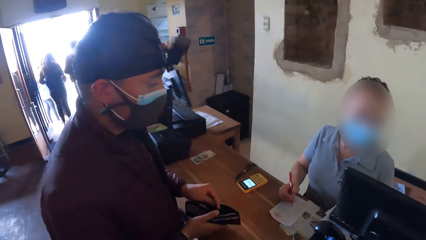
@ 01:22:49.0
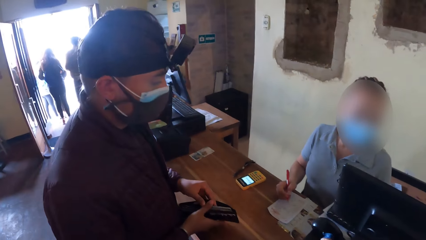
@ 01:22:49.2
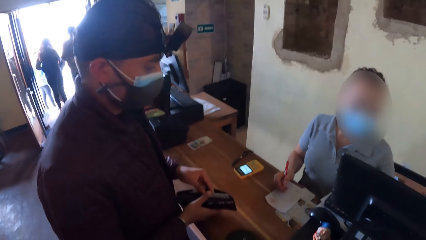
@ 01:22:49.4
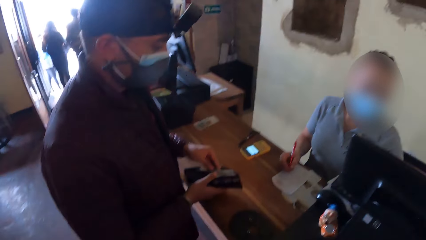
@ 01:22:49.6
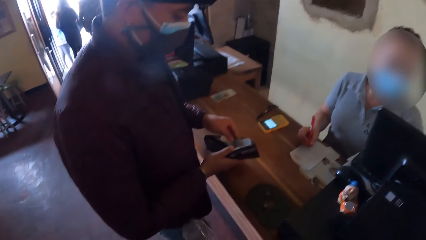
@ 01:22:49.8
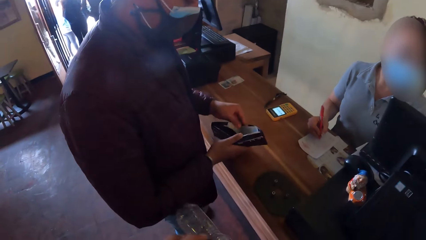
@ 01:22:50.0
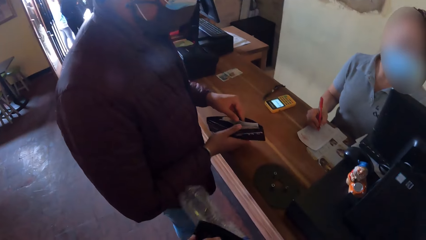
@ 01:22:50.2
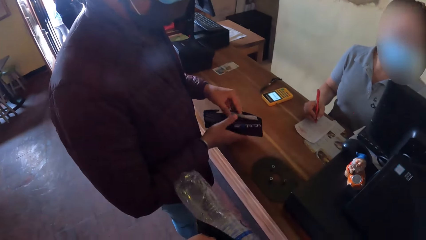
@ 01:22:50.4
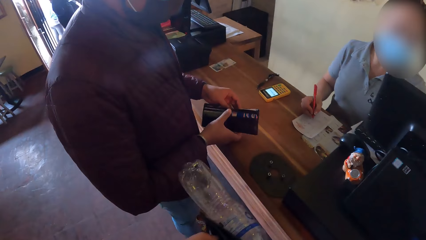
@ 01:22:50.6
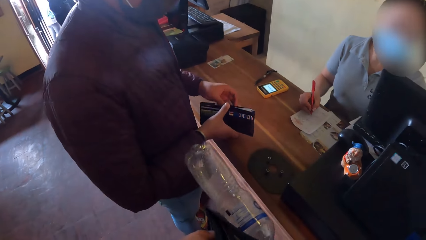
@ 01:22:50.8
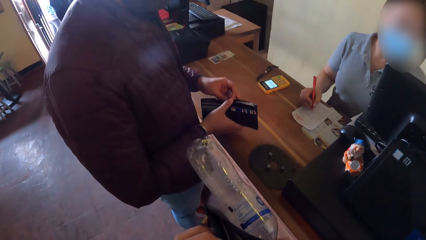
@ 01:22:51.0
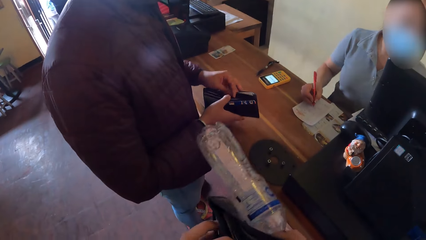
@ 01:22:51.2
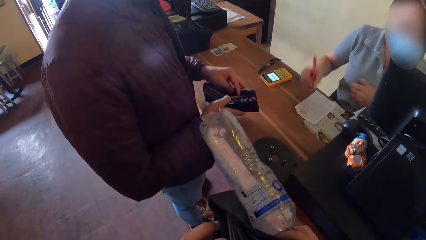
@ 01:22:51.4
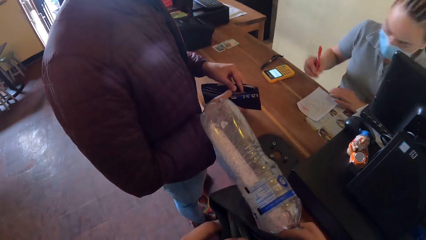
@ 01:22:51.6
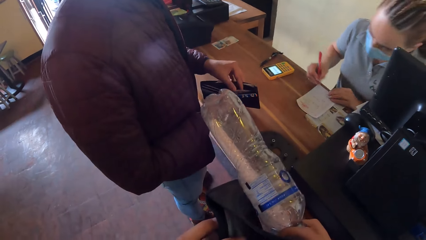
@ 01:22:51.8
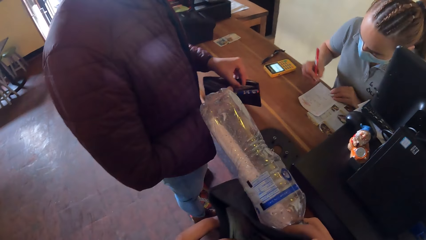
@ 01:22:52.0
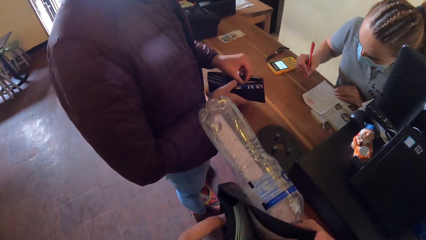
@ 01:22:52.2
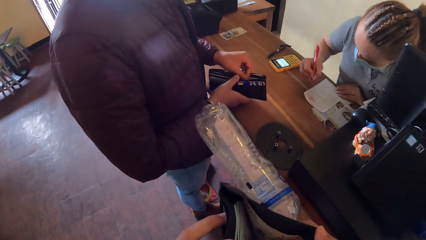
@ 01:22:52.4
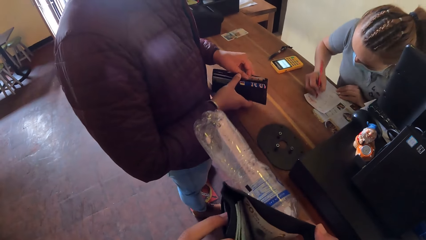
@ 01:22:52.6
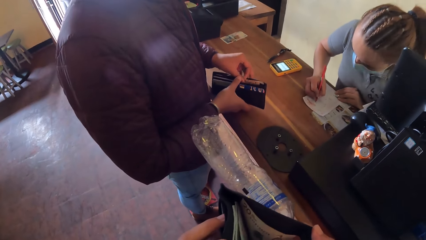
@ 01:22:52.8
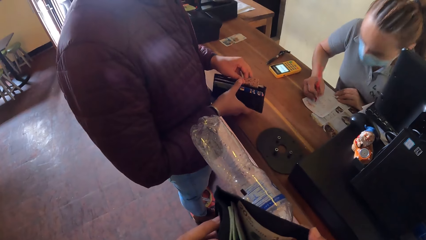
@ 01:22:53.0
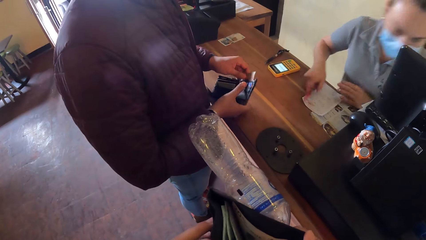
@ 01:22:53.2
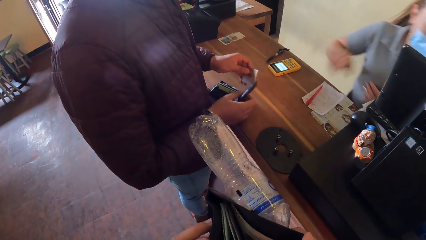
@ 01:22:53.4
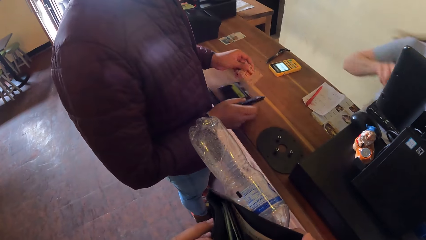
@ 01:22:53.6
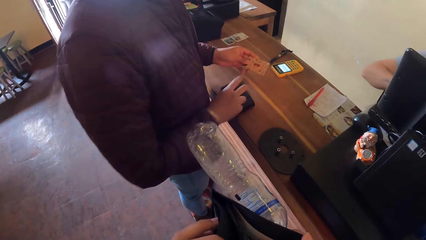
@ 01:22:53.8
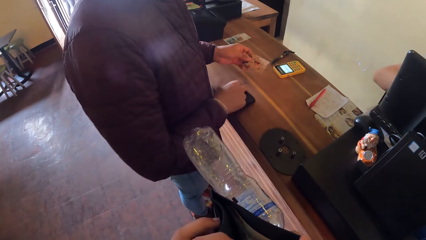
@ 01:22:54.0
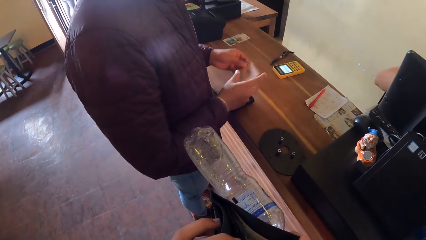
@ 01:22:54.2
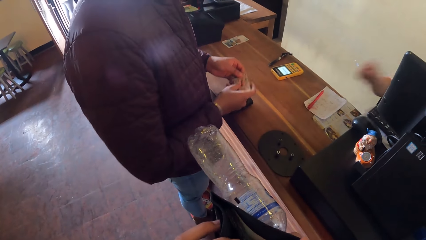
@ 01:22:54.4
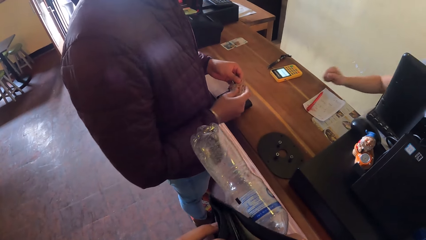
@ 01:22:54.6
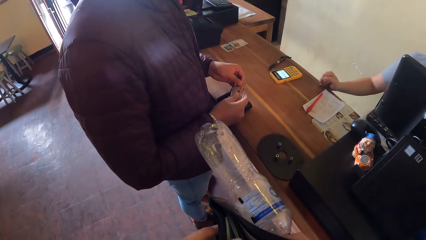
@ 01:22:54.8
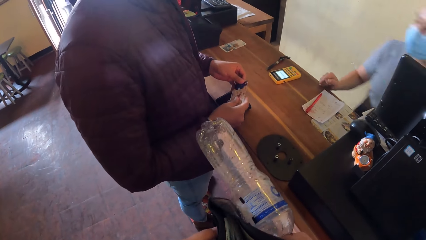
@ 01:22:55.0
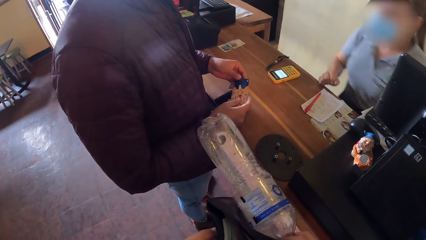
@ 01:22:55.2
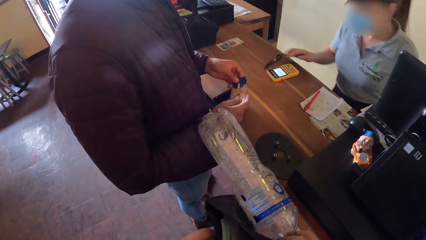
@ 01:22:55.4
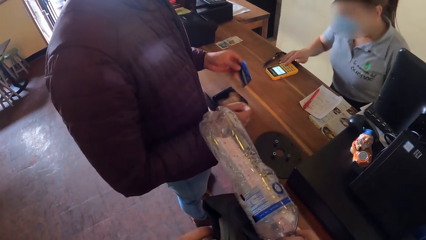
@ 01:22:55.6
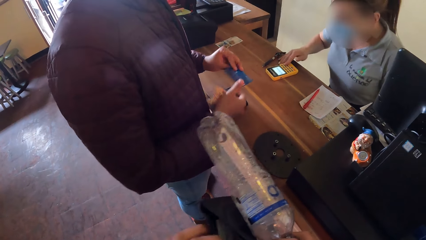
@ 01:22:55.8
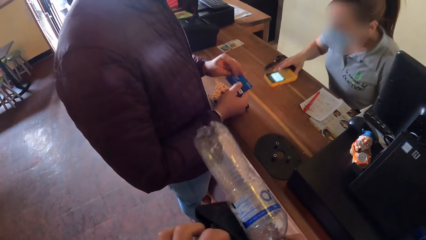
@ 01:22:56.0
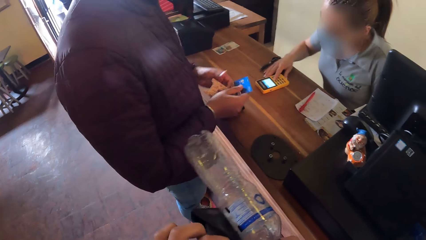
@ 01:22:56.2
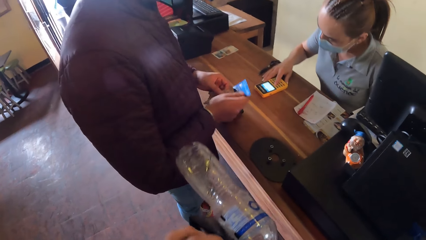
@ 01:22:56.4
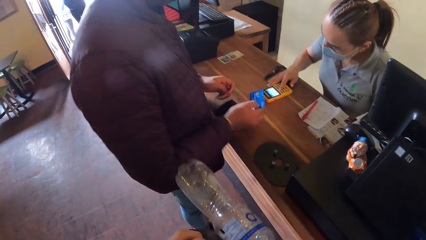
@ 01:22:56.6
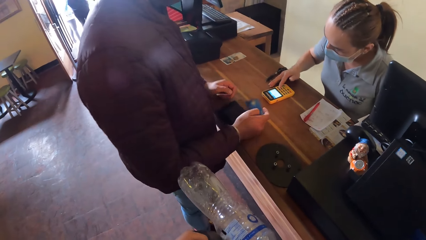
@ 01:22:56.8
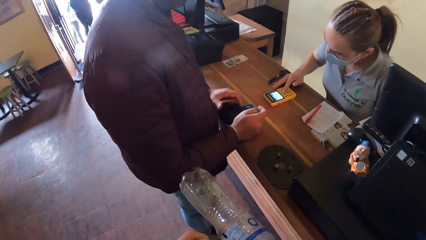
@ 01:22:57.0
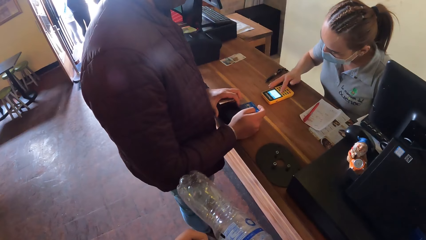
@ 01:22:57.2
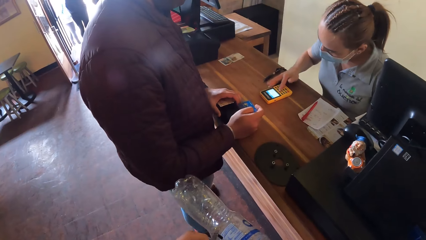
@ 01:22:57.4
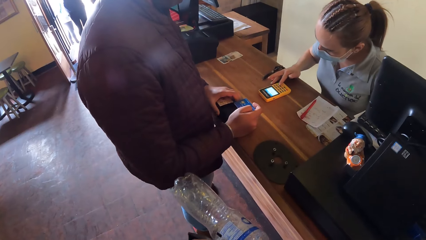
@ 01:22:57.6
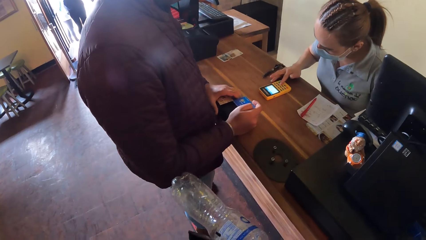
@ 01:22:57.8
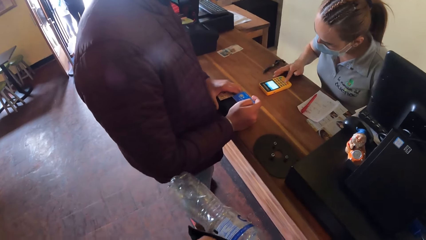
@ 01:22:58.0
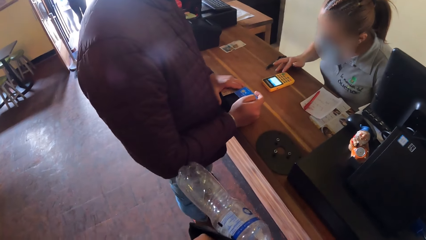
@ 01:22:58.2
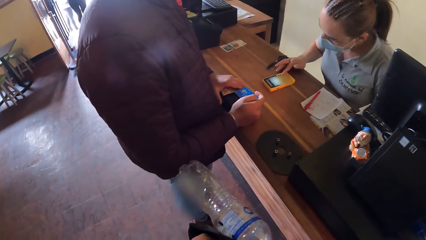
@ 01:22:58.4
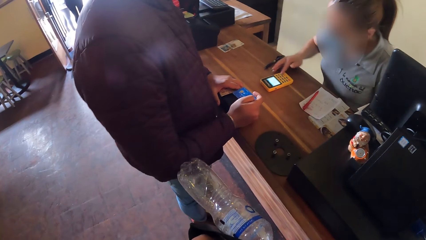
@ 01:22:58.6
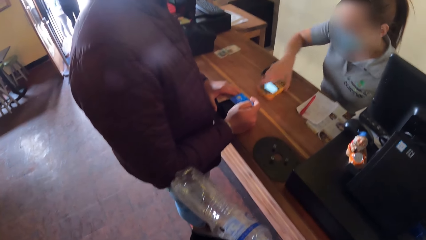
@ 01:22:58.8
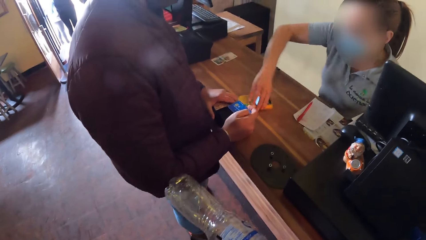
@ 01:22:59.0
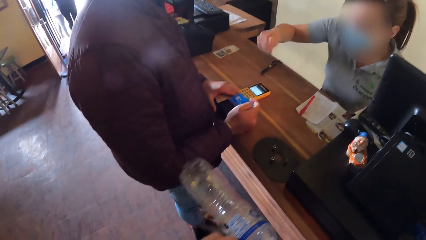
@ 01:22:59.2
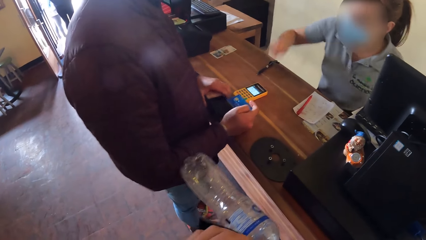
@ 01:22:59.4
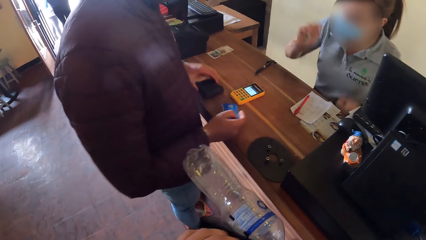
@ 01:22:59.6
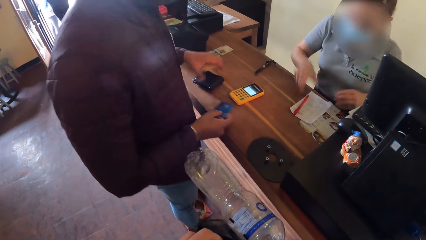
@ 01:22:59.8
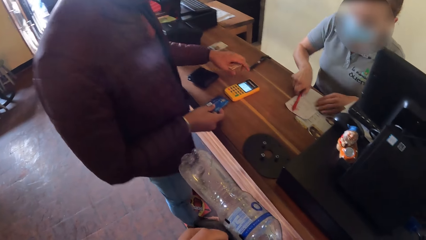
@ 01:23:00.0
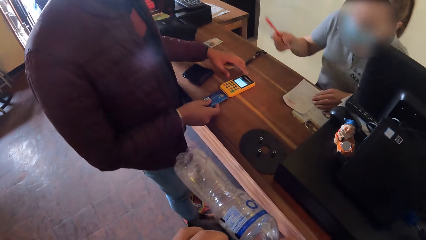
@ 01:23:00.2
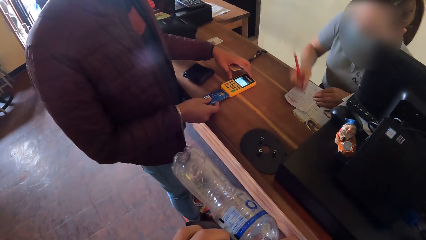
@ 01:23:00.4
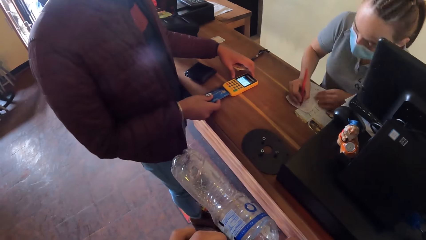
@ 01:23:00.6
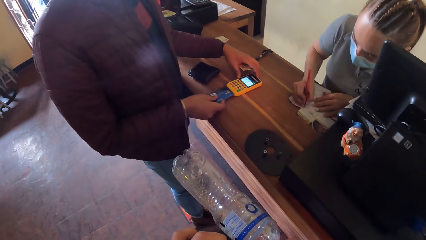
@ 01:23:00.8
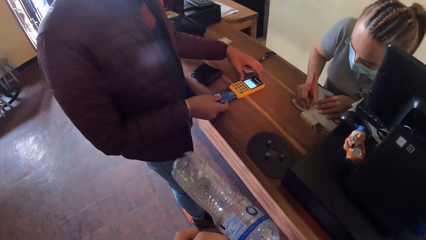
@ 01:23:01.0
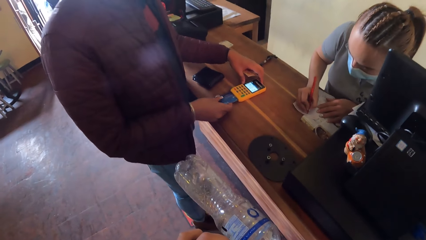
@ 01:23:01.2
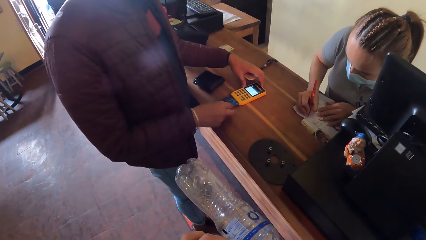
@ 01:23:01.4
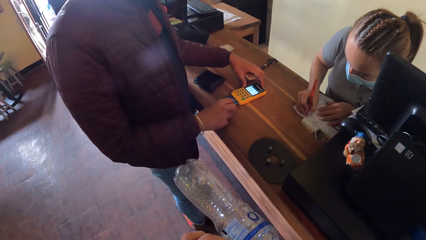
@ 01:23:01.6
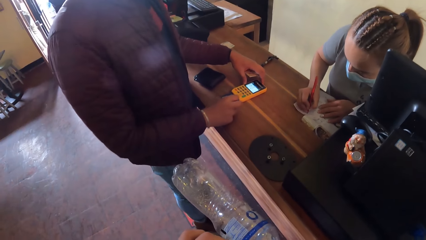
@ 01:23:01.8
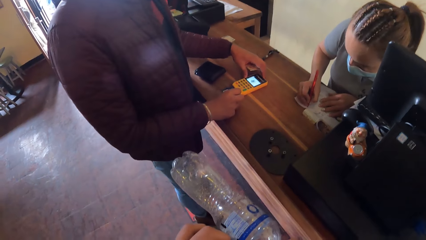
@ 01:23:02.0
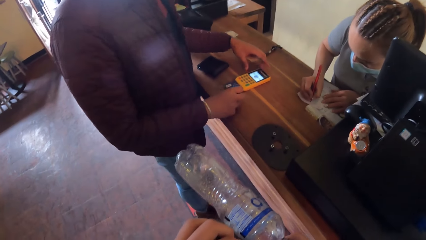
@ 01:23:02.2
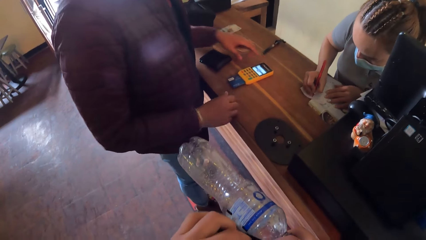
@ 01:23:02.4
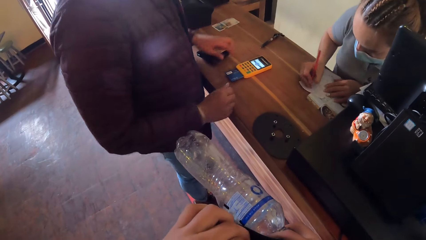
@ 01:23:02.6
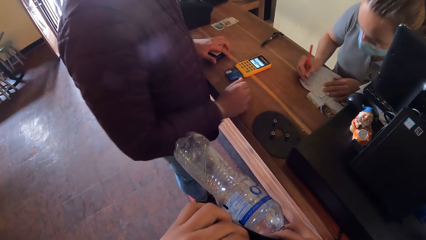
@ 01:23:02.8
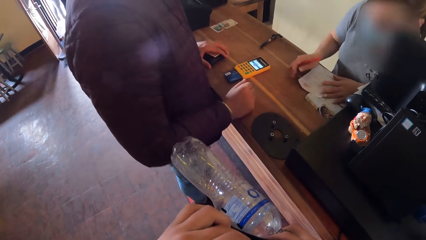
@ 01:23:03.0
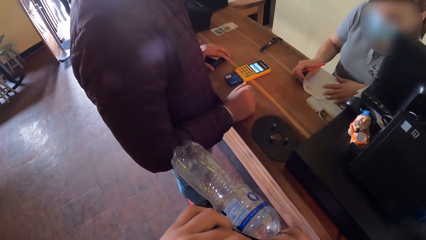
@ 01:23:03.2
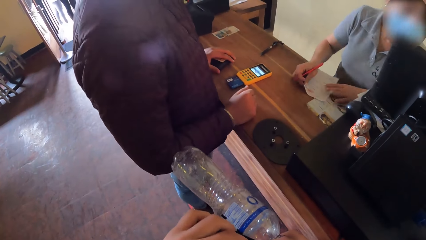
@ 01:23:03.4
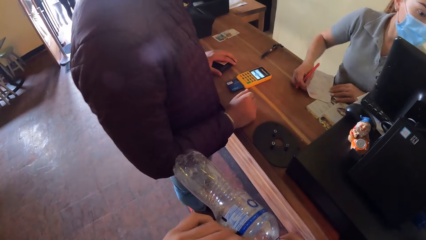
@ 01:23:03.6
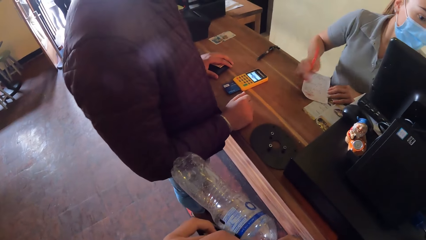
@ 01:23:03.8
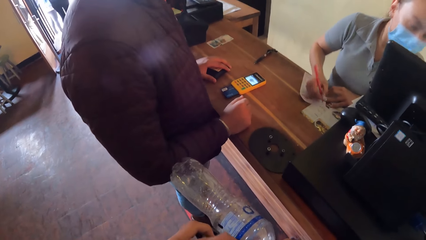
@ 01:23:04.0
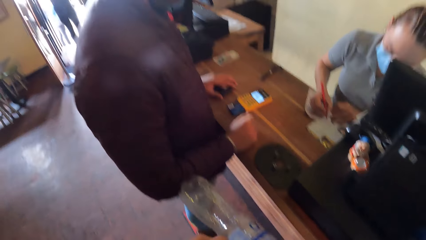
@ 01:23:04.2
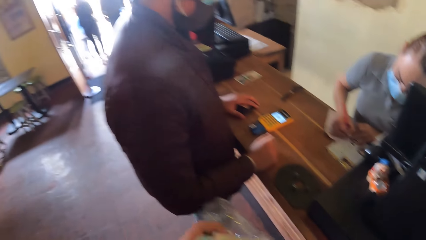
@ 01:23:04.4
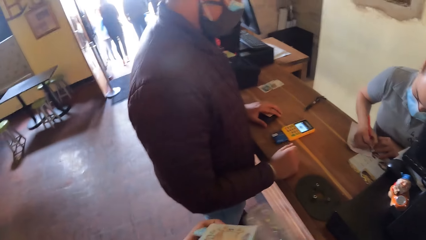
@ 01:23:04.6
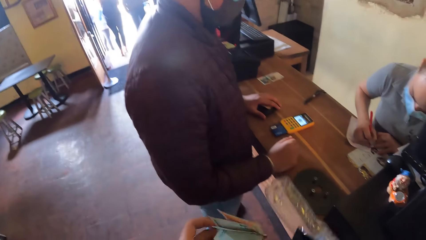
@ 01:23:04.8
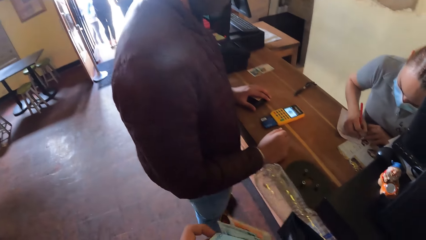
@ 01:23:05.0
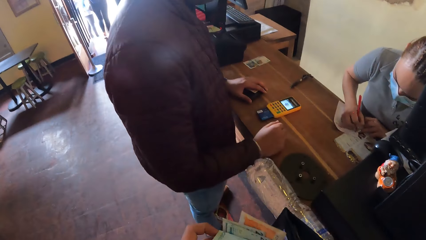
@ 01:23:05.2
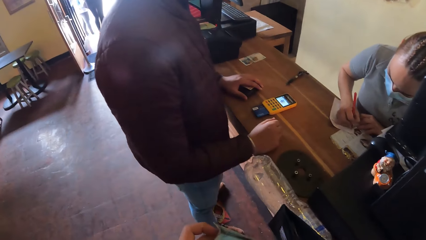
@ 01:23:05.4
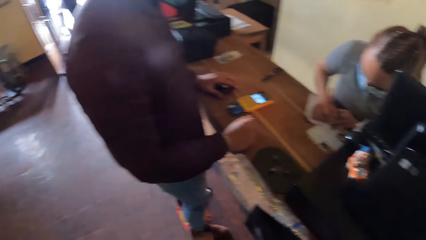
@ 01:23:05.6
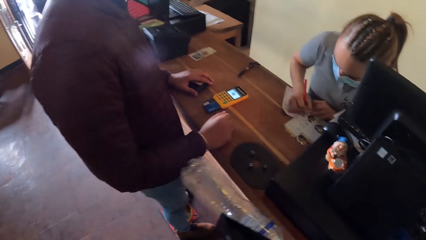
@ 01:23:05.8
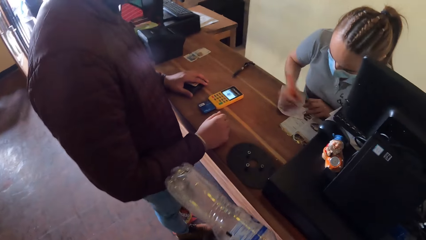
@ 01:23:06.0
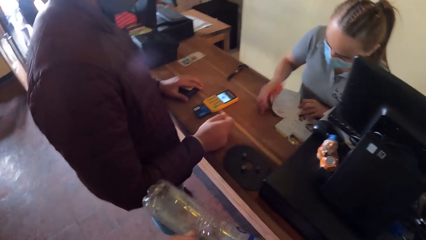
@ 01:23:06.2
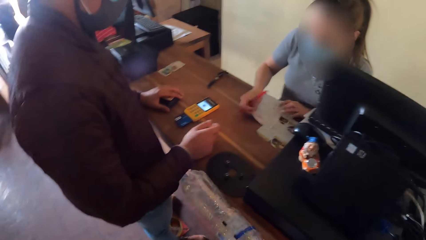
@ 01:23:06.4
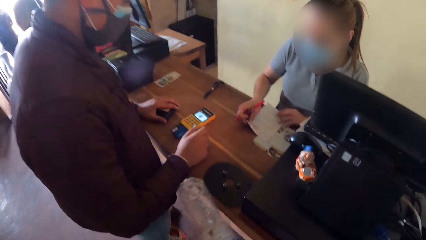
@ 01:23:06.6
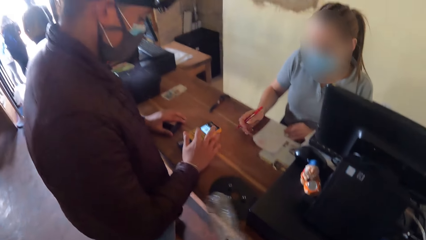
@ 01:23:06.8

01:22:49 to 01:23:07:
The man converses with the woman. The man searches the wallet in his right hand with his left hand. The camera wearer holds a bottle of water in his right hand and a wallet in his left hand. The man brings out a card from the wallet in his right hand with his left hand. The man drops the wallet in his right hand on the table. The man removes a paper from the card in his left hand with his right hand. The woman presses a POS on the table with her right hand. The man passes the card in his left hand to his right hand and takes the paper in his right hand with his left hand. The woman turns the POS on the table with her right hand, converses with the man, and picks up the pen on the paper with her right hand. The camera wearer searches in the purse. The man inserts the card in his right hand into the POS on the table. The woman writes on the paper on the table with the pen in her right hand. The camera wearer brings out money from the wallet in his right hand with his left hand.
